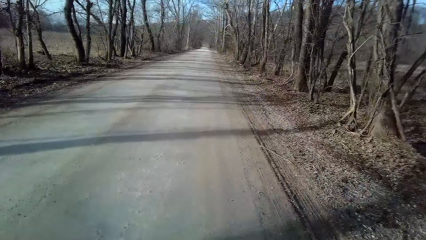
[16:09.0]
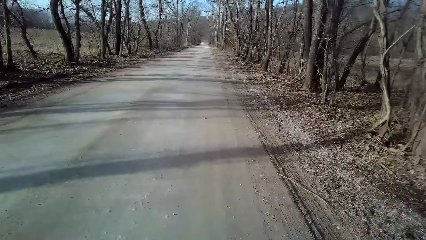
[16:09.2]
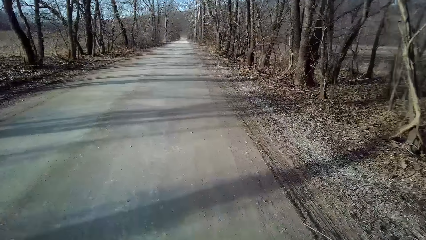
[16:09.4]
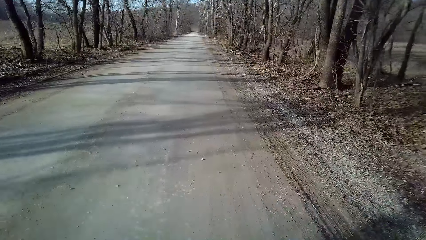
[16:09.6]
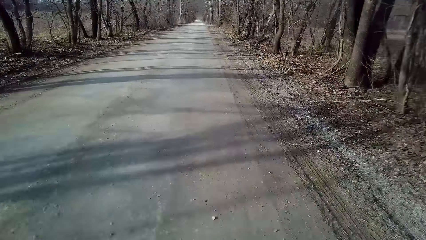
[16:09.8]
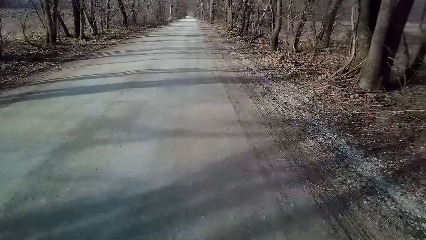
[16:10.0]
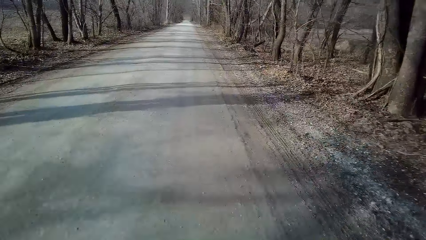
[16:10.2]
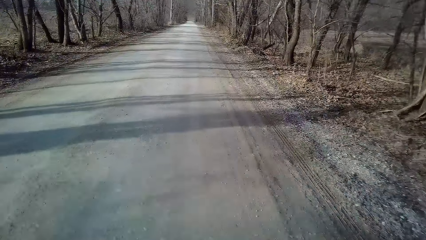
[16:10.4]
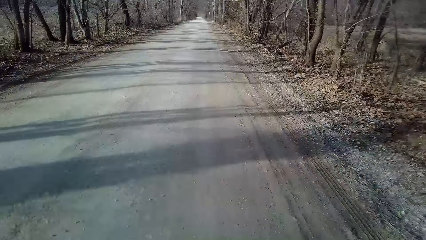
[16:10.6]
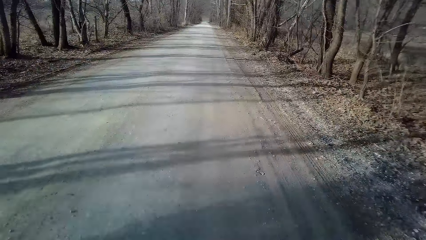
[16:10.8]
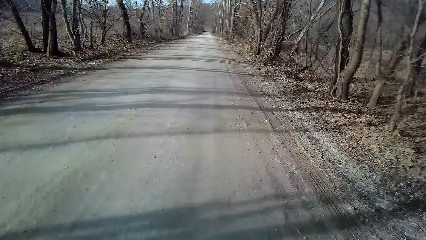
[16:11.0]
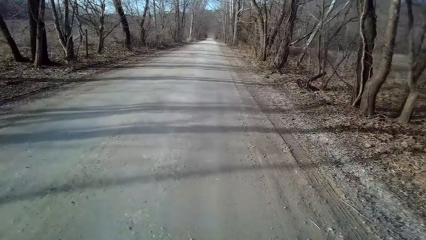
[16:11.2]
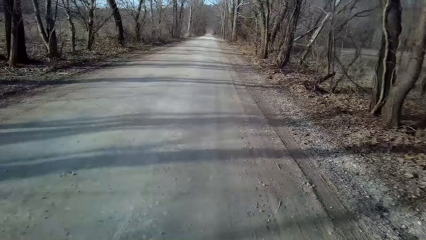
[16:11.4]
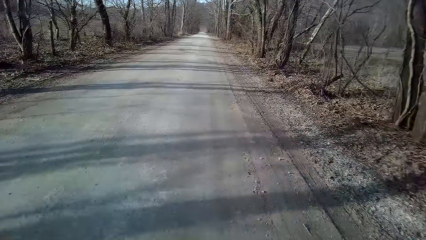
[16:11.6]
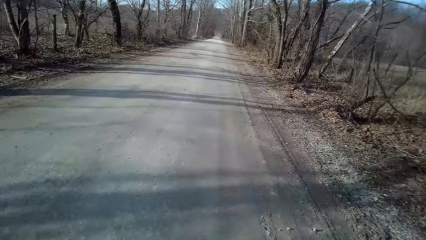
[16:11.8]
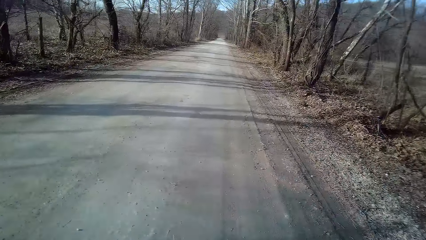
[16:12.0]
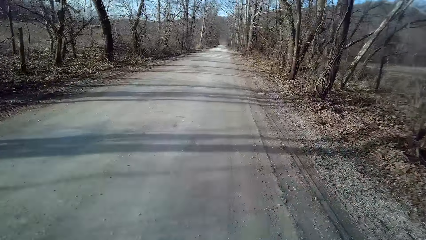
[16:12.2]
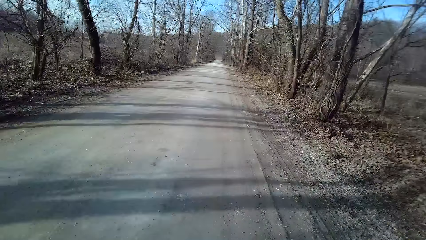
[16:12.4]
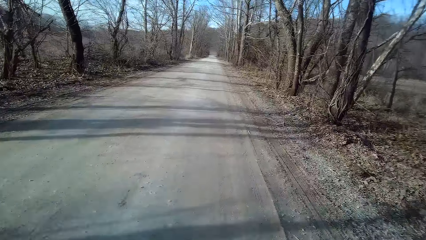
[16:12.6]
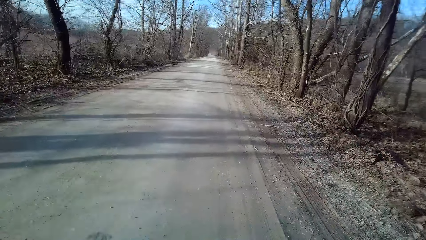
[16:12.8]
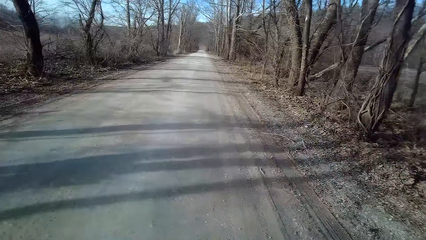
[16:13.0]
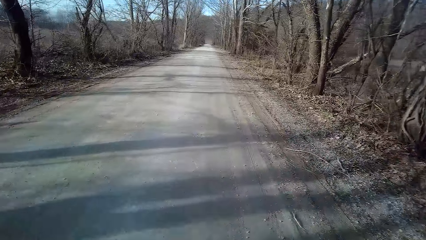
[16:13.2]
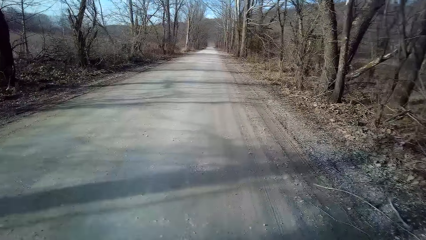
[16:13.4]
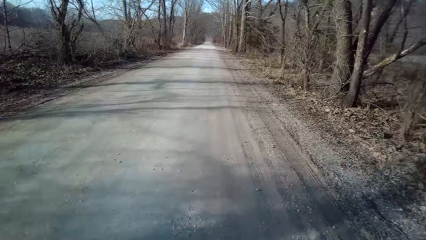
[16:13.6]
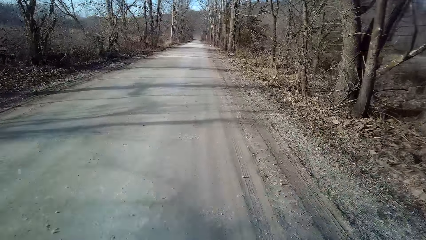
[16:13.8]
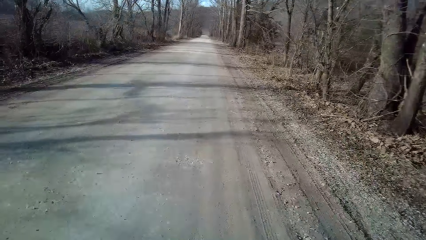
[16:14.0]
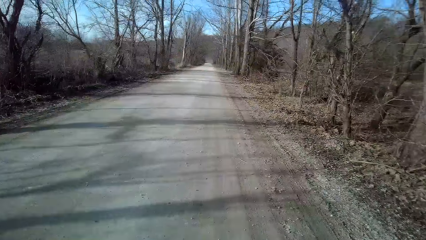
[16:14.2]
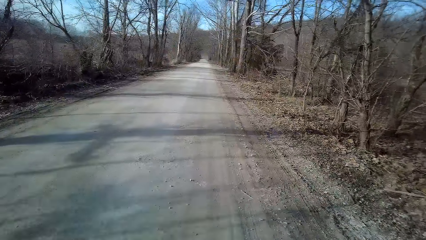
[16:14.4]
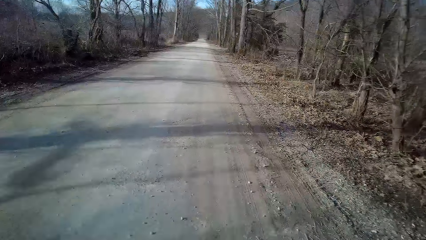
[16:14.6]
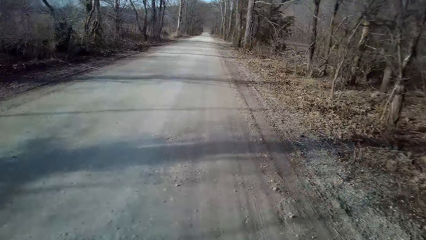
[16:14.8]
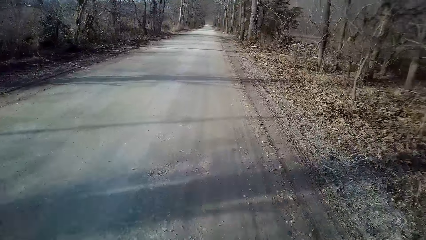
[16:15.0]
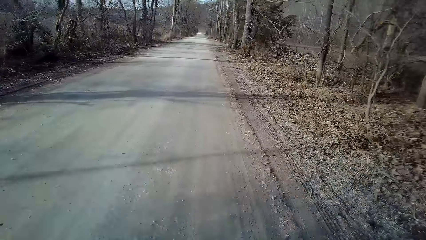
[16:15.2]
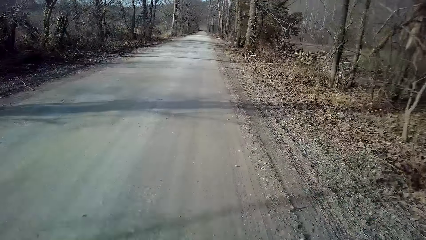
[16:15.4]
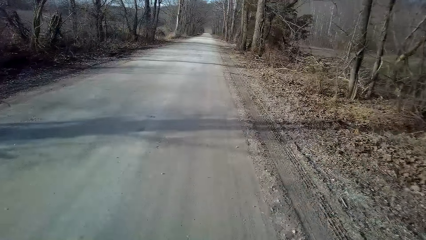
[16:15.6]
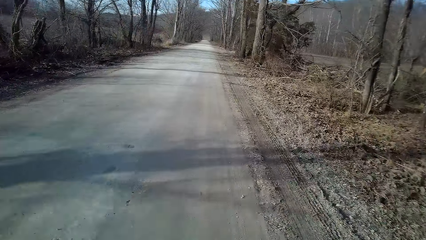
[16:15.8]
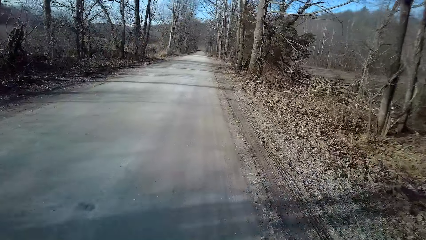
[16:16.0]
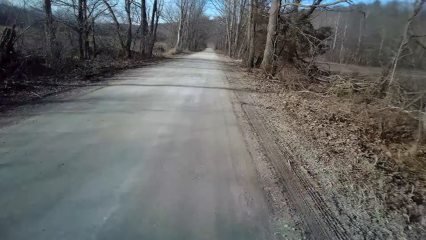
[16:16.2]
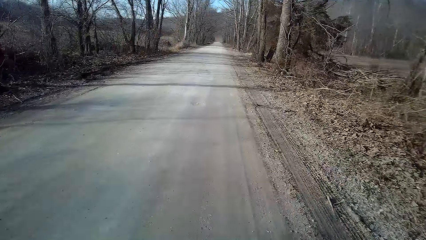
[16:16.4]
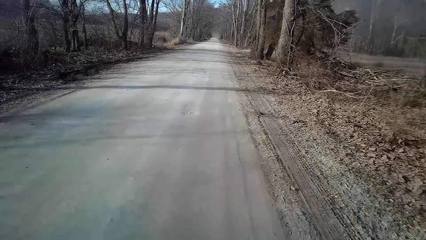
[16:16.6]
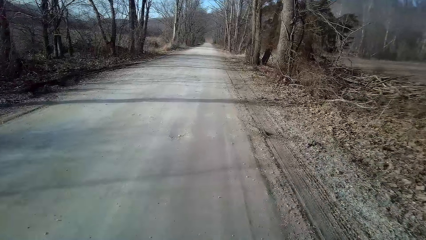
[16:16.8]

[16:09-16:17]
The camera wearer turns to the side. They ride a bicycle on the road.

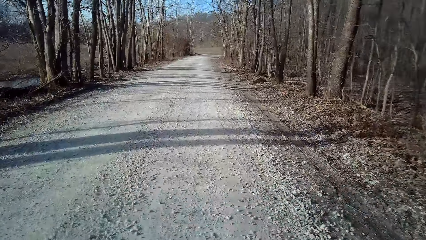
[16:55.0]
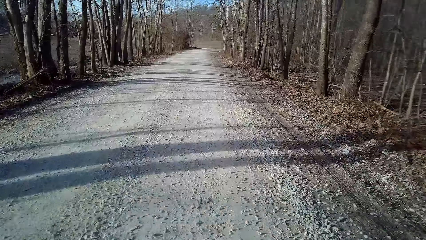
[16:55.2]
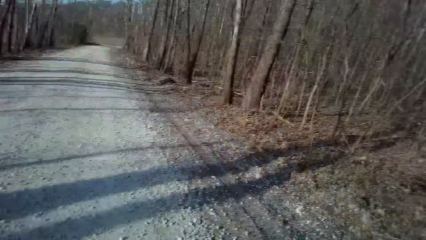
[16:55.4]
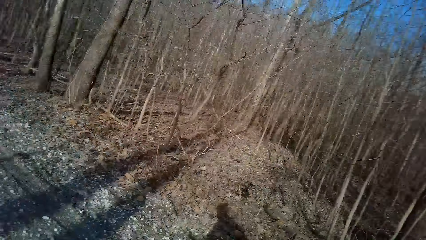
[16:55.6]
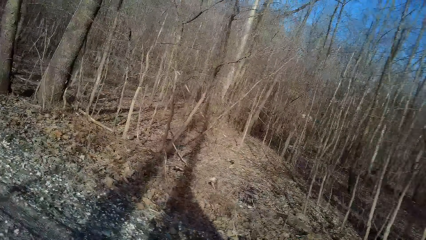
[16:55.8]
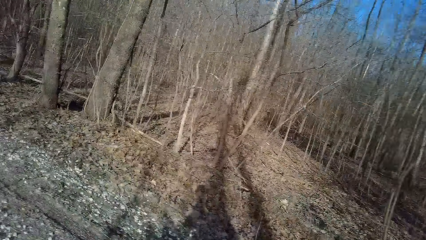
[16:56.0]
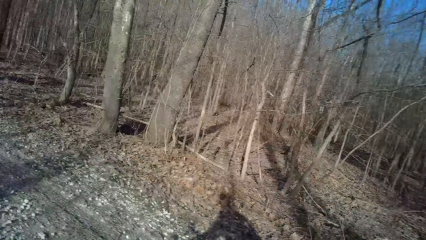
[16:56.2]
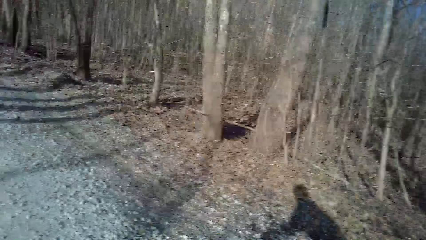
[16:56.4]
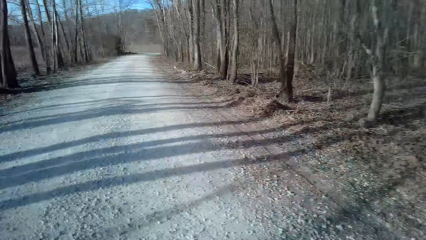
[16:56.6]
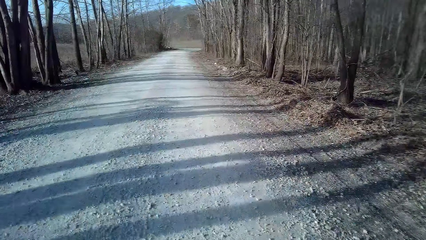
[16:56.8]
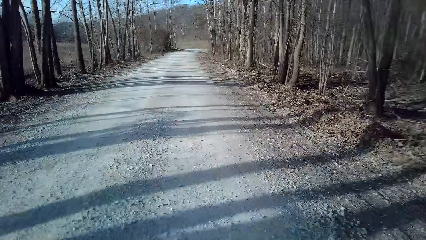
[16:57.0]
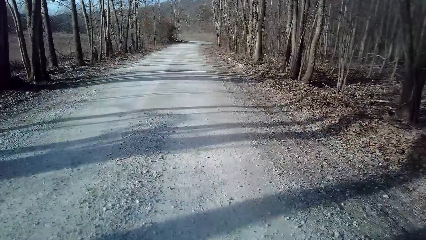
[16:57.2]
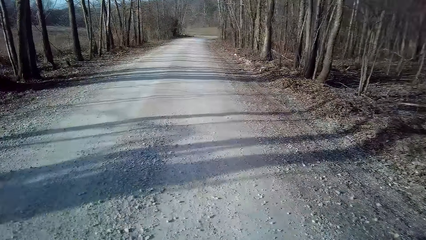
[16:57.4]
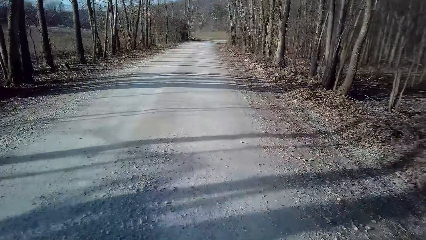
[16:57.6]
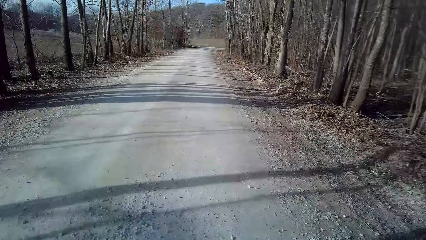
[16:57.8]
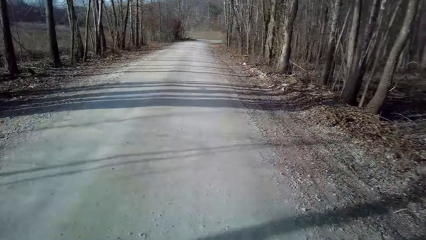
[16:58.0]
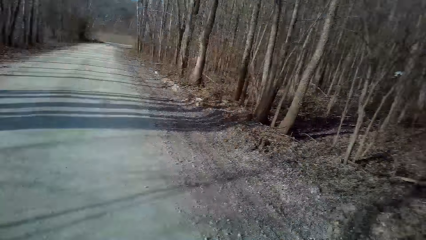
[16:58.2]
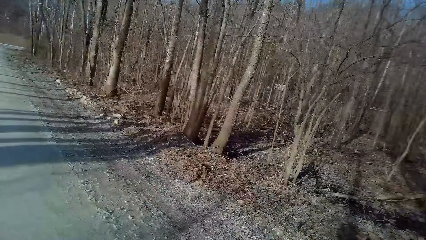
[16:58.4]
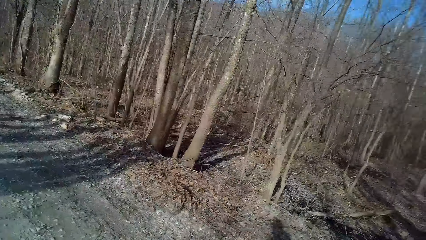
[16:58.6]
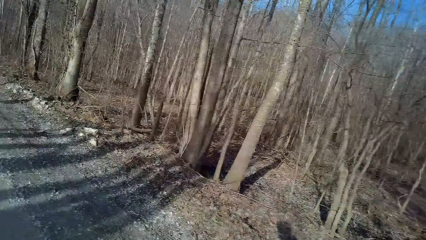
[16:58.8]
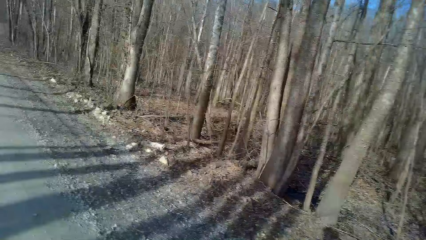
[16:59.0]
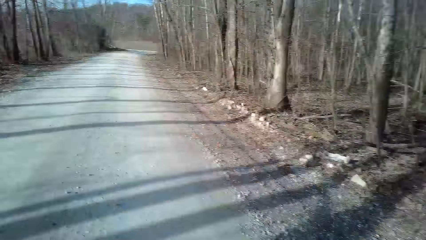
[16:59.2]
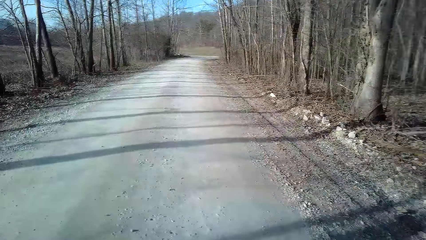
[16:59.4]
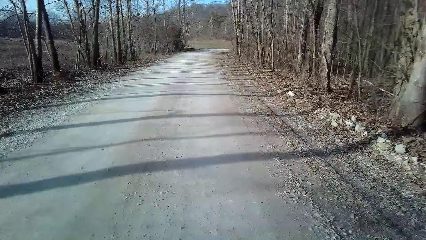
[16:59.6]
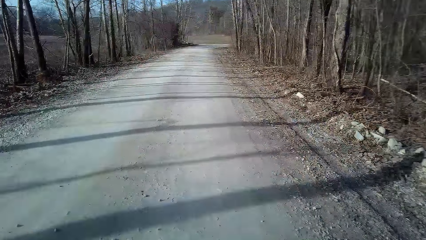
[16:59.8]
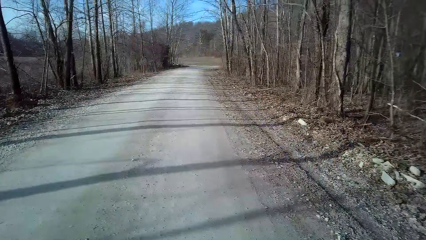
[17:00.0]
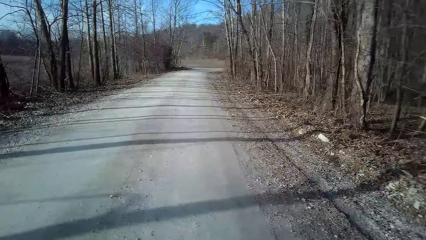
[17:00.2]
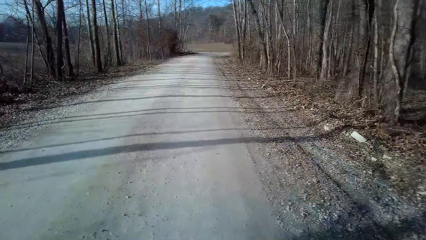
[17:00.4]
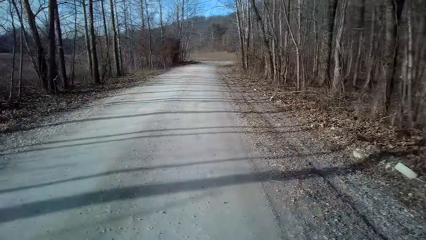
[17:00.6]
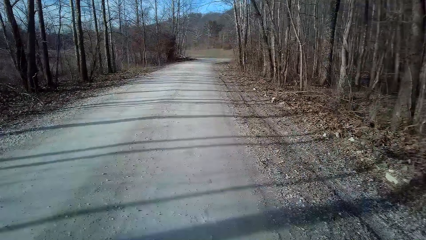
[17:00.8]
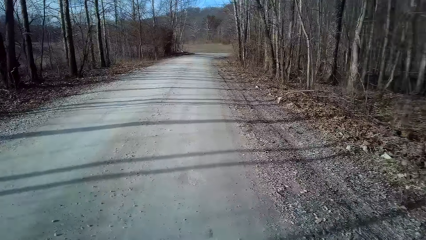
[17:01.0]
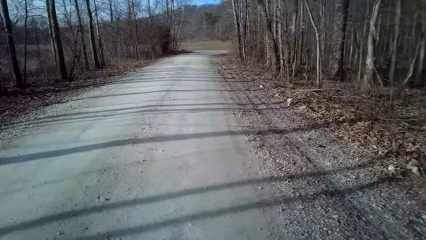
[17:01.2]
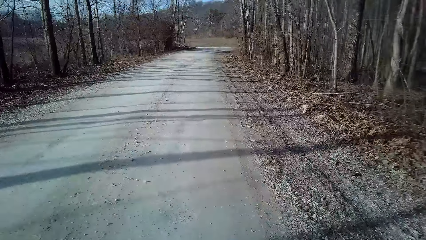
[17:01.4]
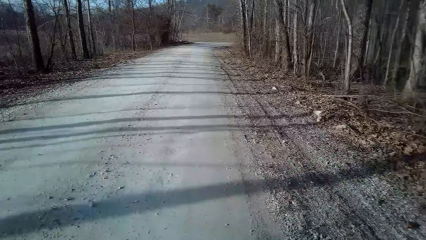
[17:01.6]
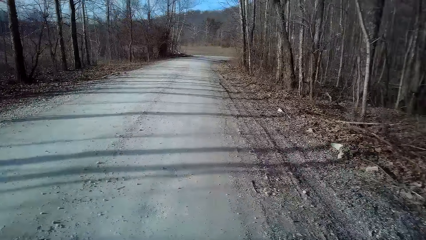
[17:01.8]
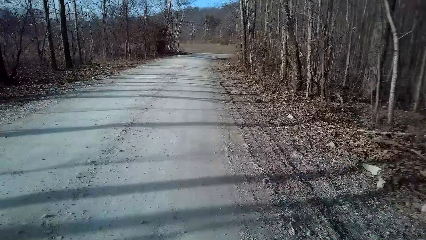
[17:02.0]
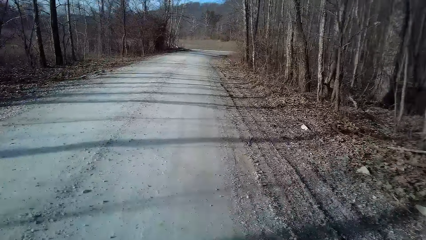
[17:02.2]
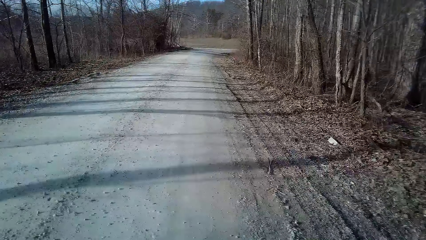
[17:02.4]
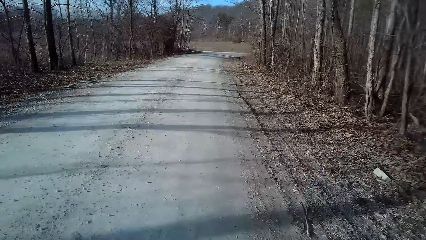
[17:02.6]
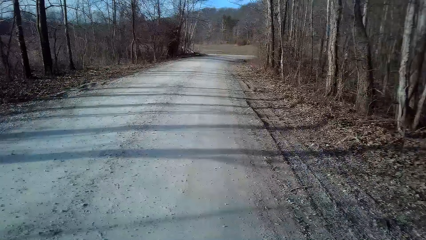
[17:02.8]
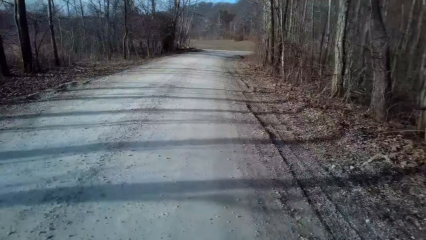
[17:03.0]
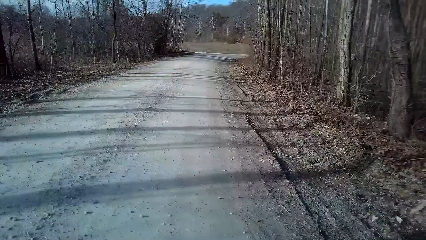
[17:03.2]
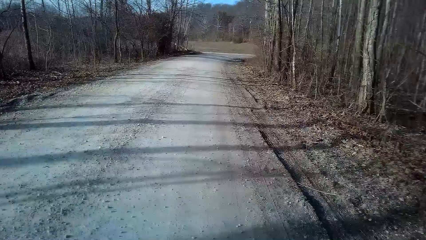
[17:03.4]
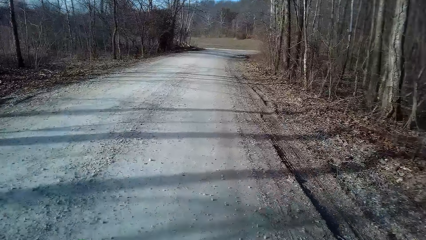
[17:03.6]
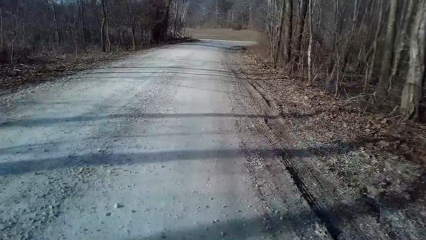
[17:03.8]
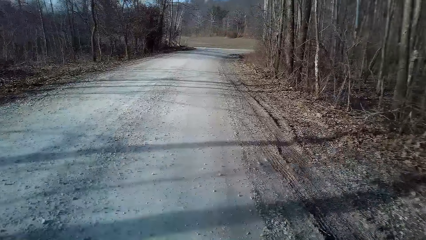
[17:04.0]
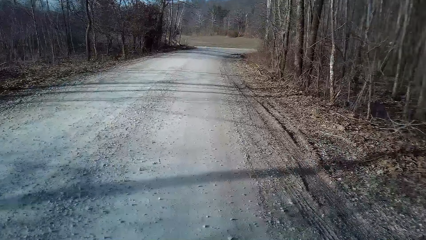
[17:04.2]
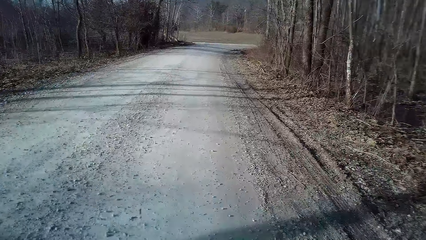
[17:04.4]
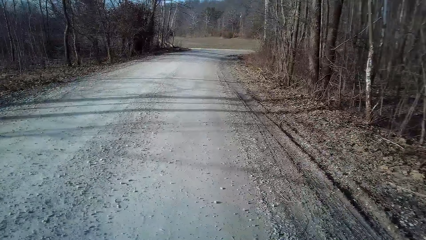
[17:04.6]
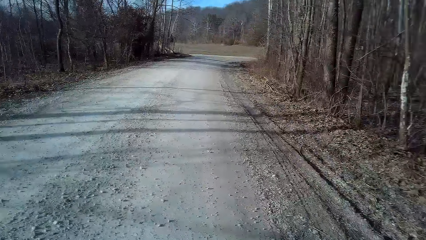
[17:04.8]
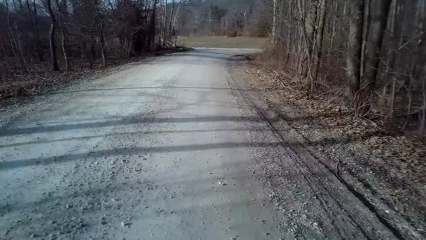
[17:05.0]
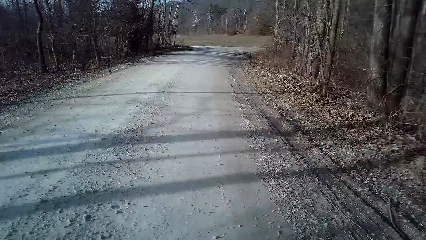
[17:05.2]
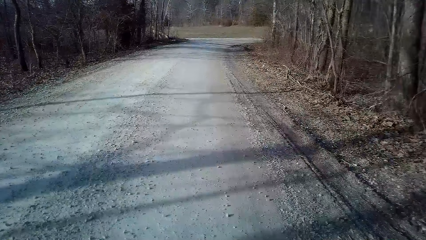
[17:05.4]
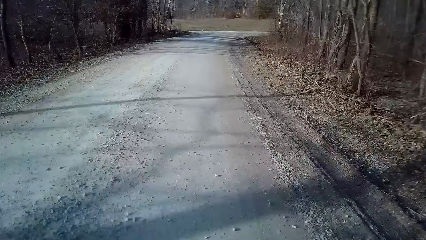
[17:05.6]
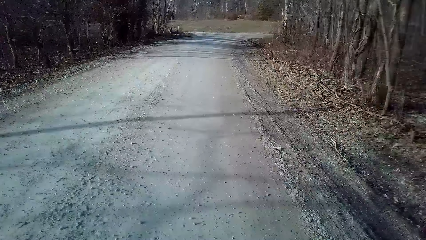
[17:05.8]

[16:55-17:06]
The camera wearer turns to the side. They ride a bicycle on the road. They turn to the side. They ride the bicycle on the road.
